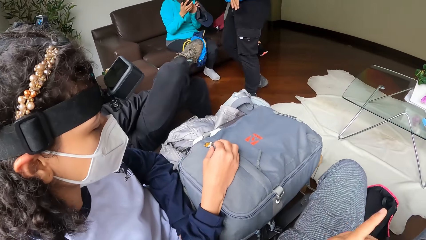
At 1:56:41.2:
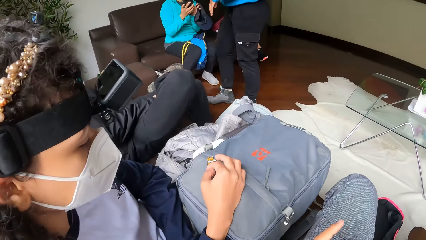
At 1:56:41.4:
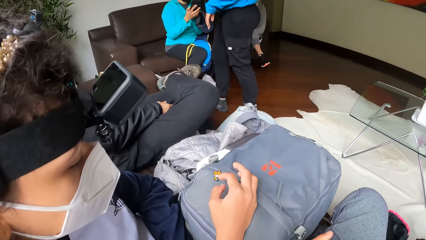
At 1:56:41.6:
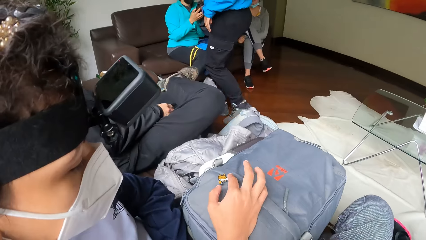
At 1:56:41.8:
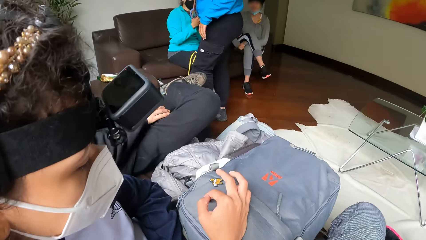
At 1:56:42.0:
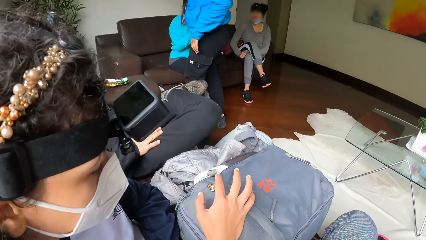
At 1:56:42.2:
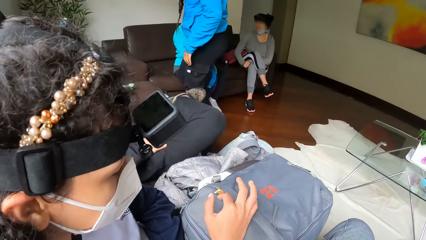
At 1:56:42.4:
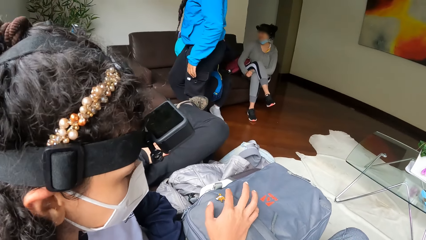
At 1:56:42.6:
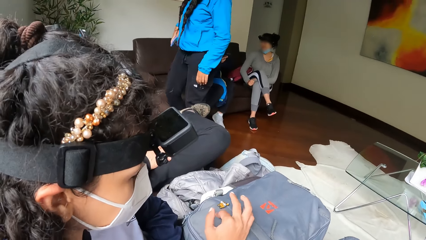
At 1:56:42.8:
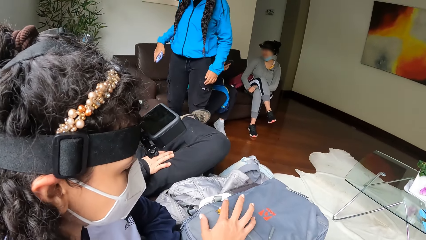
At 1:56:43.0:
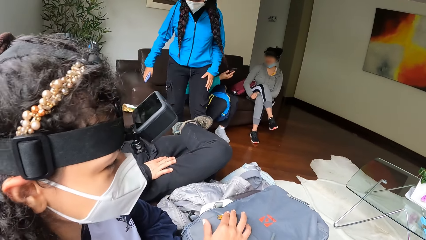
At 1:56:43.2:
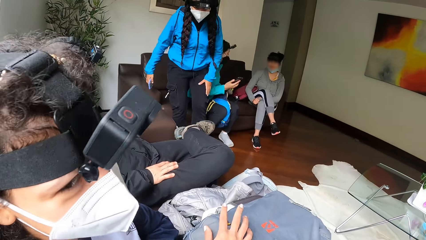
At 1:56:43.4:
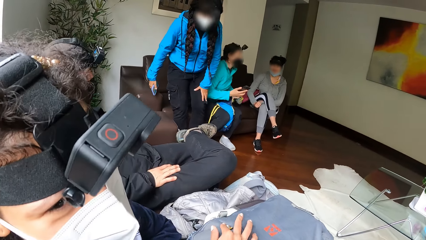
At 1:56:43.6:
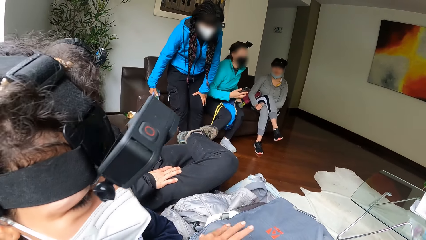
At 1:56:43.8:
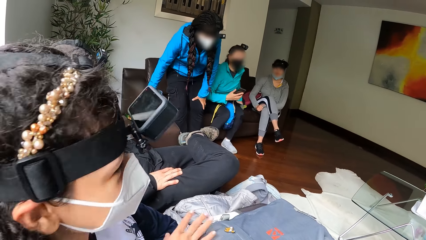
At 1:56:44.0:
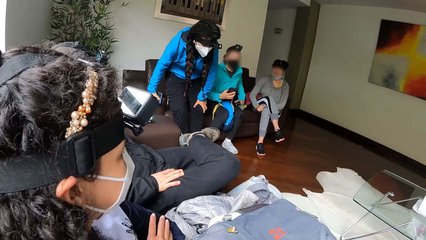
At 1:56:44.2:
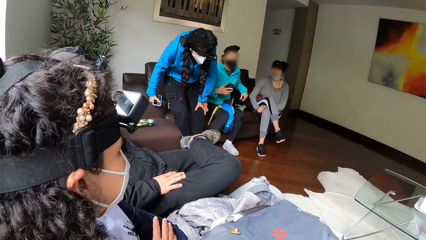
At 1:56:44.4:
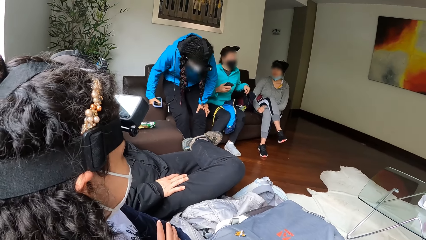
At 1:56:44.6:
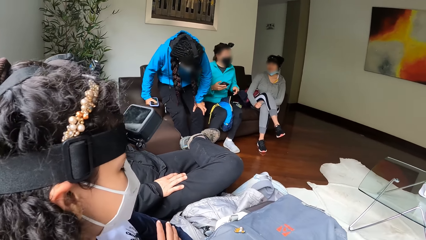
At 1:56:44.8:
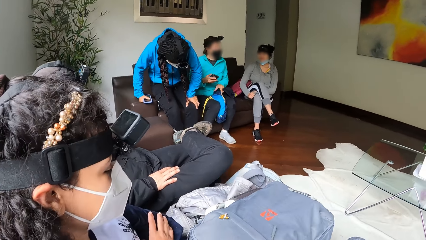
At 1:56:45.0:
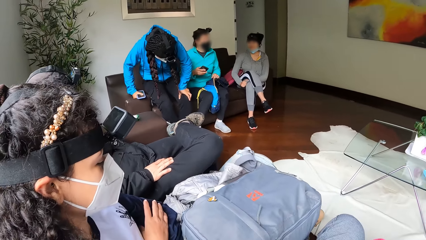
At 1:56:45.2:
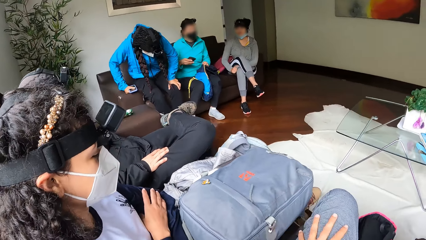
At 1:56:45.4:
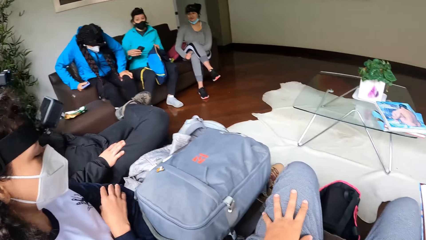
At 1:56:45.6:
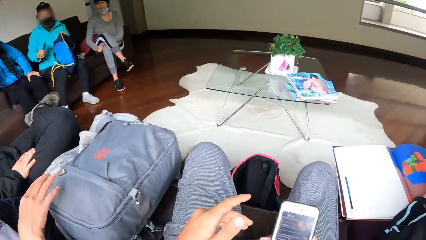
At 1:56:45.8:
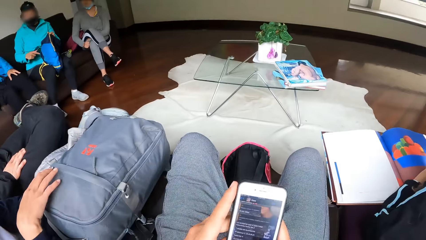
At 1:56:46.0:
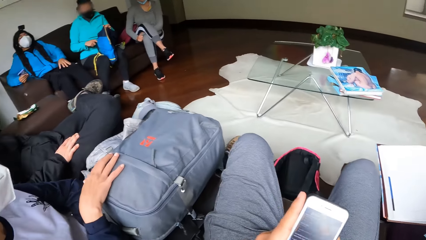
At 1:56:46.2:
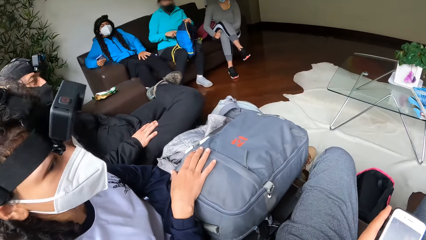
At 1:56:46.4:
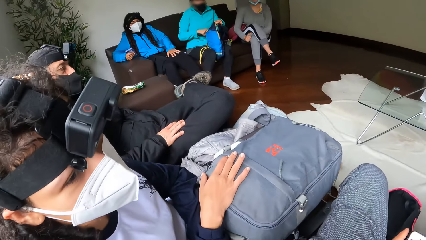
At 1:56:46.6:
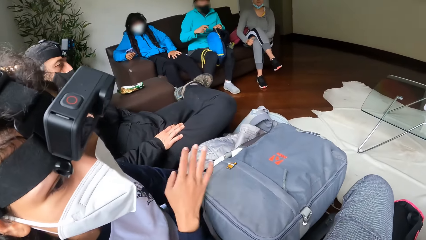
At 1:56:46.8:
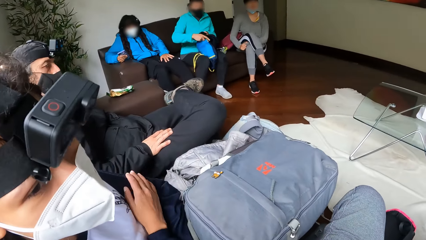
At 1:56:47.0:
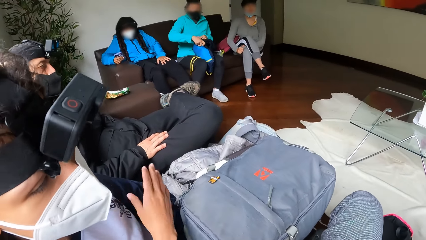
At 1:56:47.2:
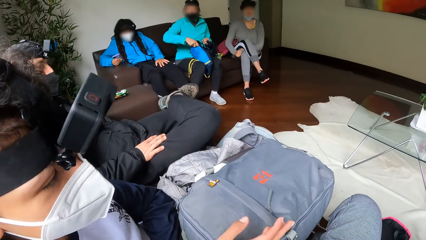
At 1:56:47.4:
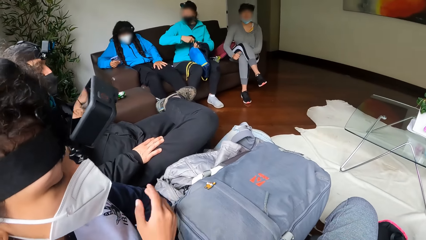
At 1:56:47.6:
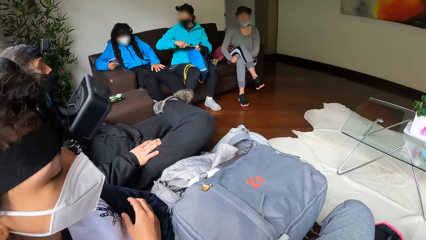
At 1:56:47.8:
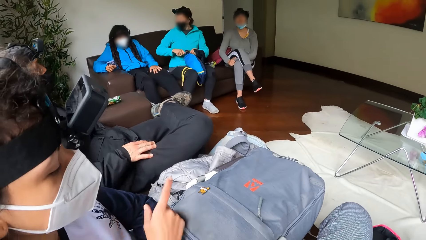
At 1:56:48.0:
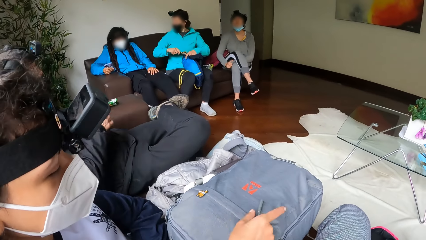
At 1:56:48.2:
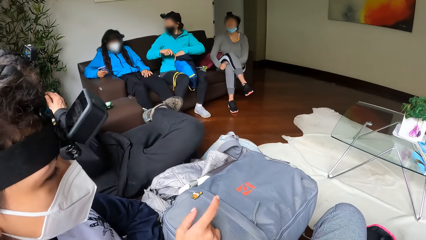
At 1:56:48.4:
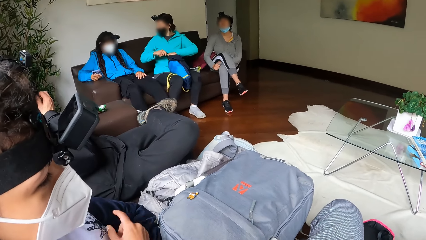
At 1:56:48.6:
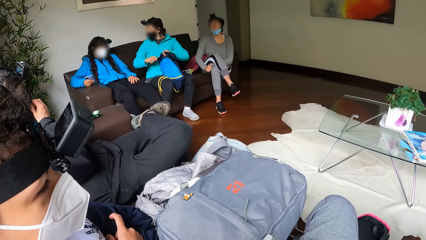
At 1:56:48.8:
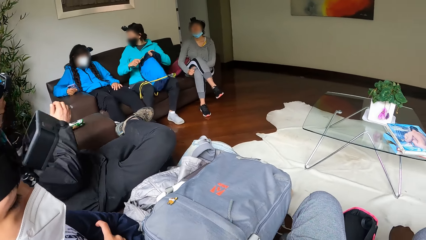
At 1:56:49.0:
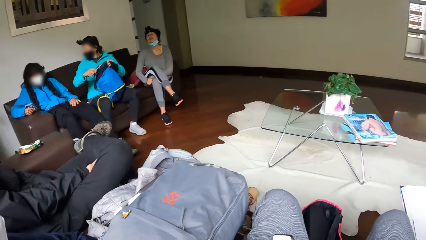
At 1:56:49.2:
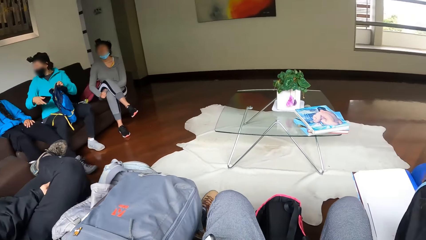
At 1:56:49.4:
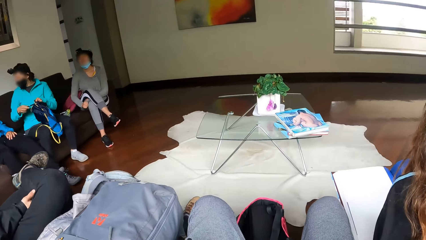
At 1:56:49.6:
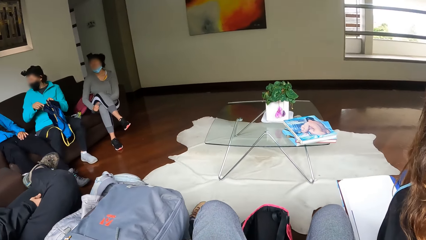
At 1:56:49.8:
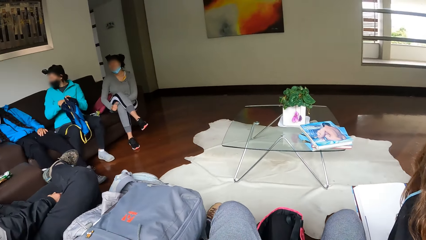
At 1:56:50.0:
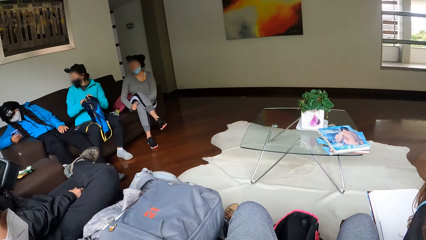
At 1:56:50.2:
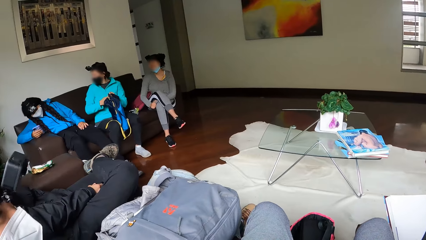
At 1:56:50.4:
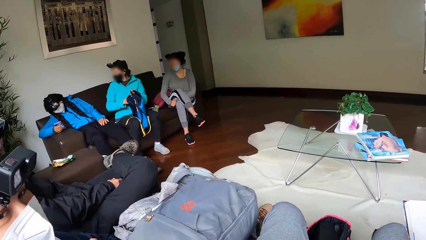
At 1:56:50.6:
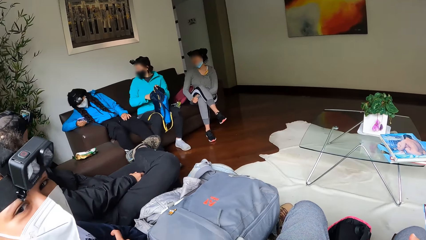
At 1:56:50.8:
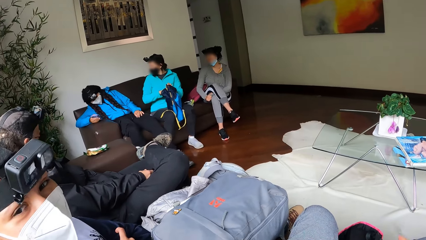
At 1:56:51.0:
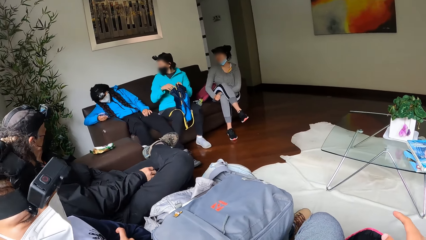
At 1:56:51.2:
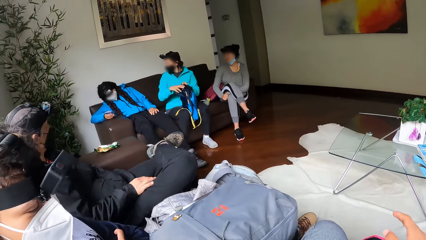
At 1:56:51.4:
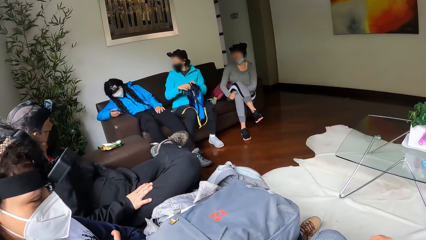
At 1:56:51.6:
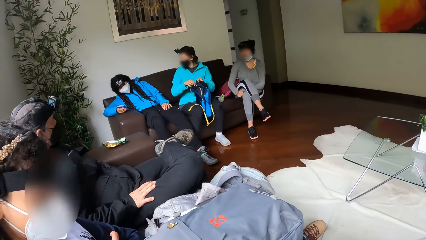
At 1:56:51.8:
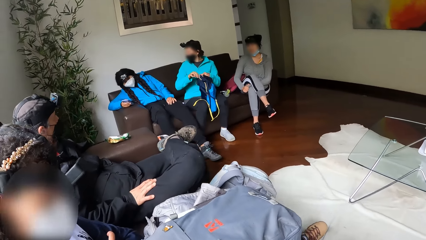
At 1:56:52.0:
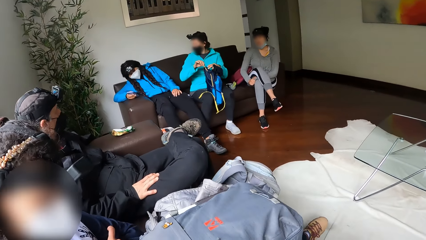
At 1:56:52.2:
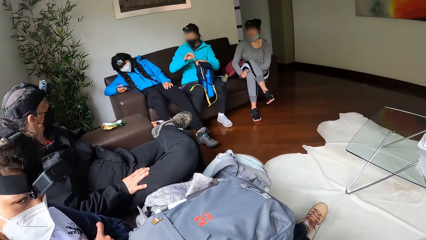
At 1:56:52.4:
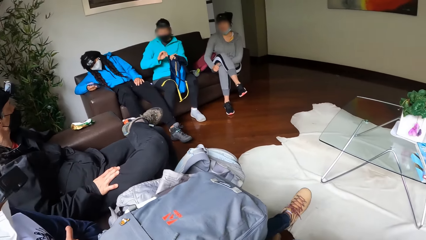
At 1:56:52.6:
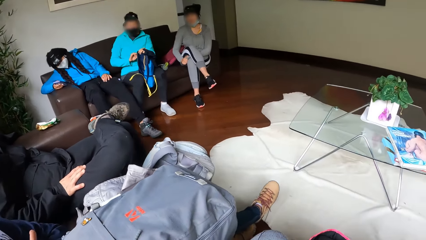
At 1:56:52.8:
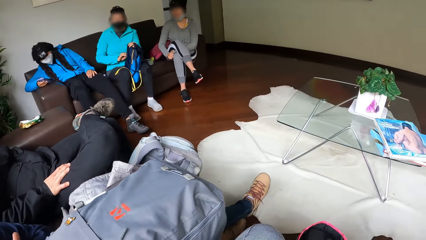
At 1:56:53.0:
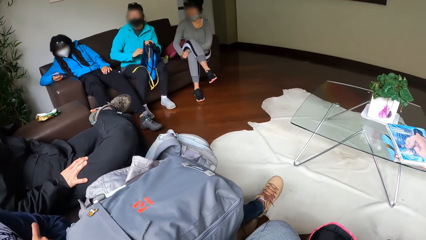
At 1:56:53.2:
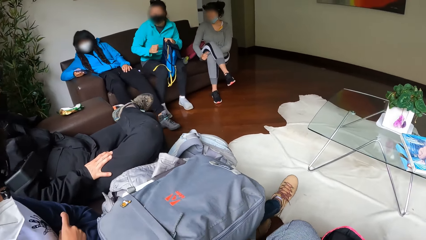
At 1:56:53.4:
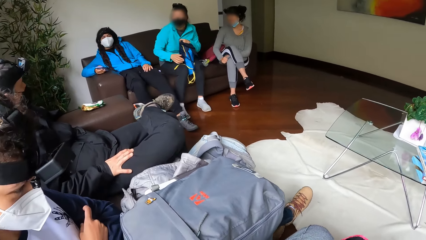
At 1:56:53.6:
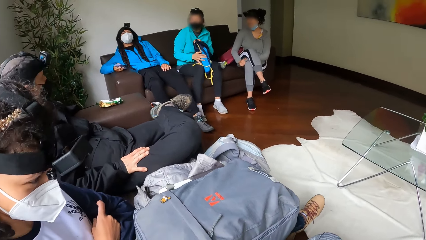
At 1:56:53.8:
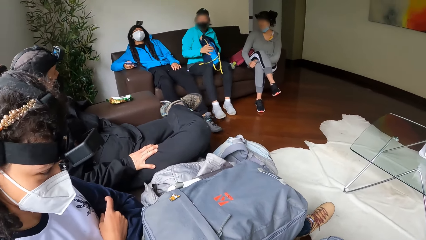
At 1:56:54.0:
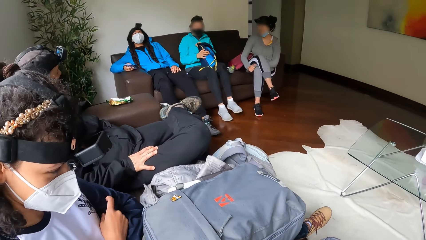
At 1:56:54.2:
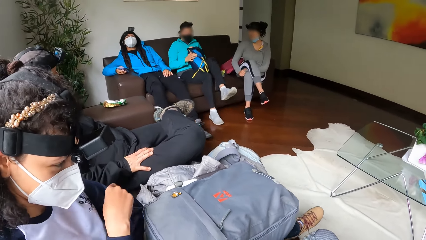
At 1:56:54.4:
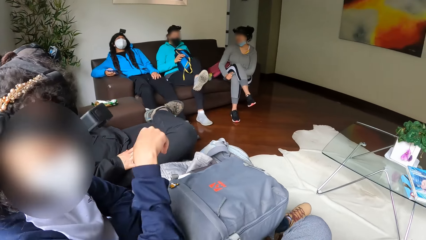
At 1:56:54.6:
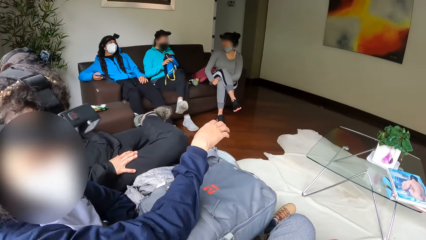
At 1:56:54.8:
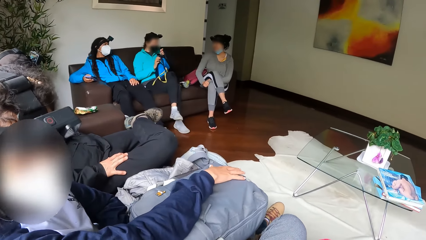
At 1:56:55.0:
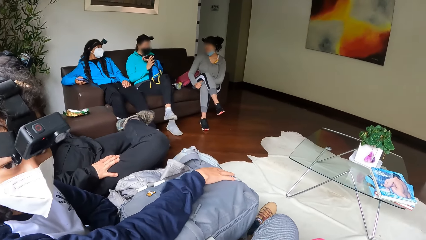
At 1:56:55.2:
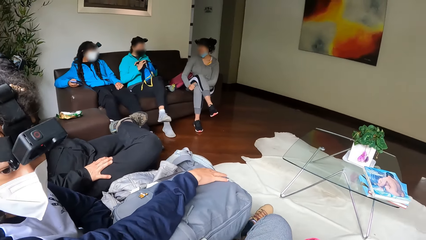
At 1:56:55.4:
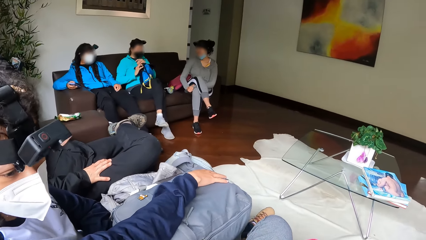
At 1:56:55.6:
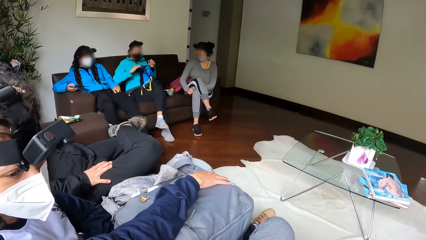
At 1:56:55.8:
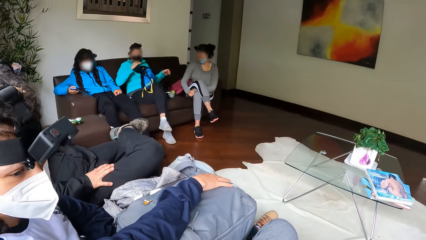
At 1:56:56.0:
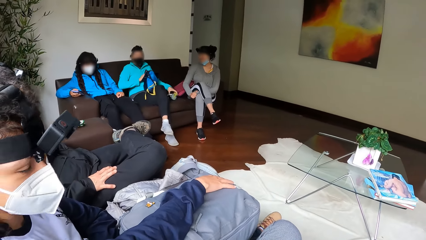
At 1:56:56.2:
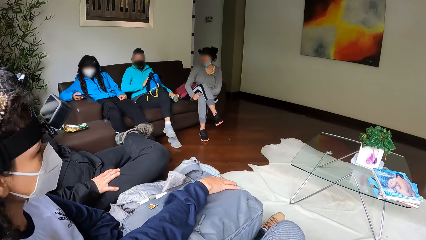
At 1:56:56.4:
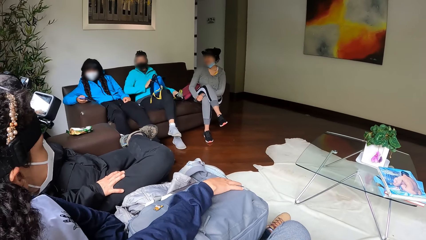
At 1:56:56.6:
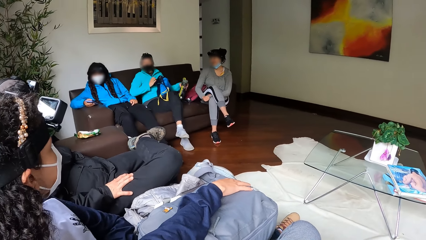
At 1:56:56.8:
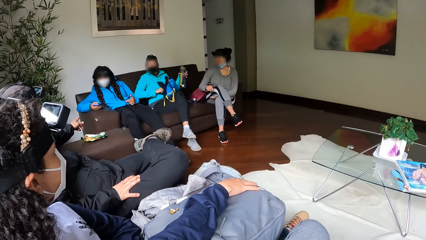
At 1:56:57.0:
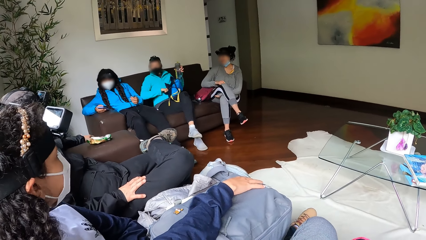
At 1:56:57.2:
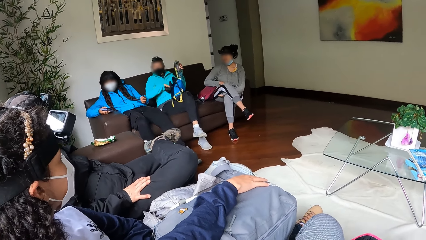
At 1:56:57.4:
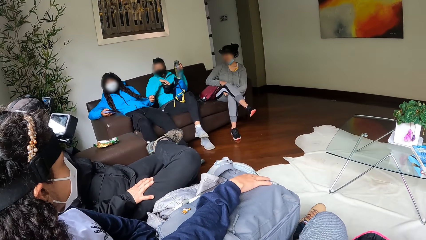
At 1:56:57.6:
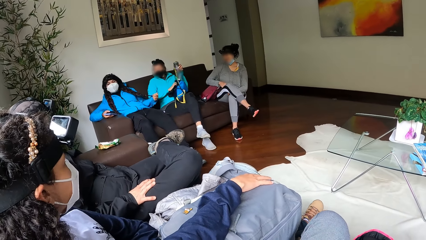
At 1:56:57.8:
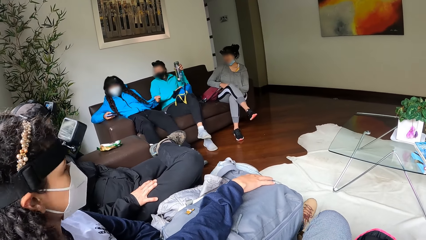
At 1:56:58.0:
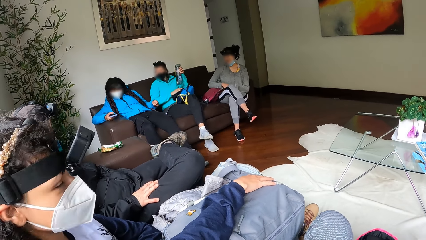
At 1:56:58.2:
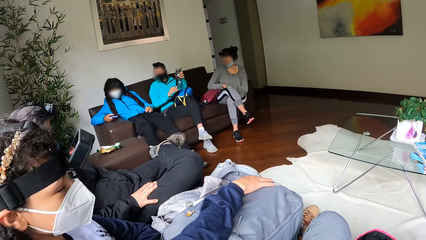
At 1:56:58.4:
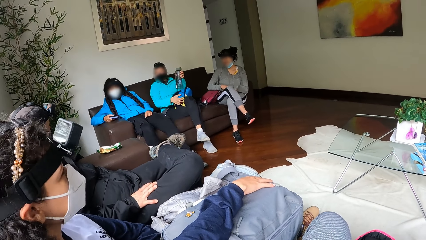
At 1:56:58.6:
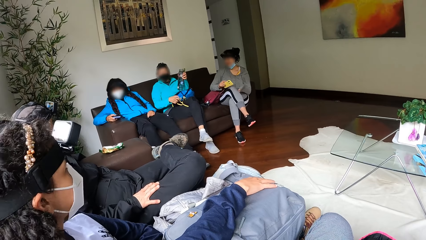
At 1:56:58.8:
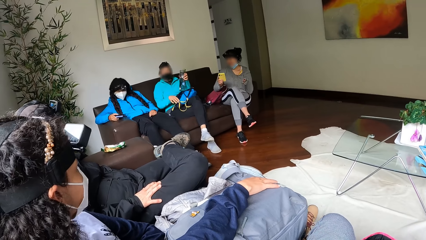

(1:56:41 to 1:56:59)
A woman sits down on the chair. Another woman opens the bag and puts the phone inside the bag. The other woman closes the bag on her left hand with her right hand. She picks up a water bottle from the chair with her left hand.
